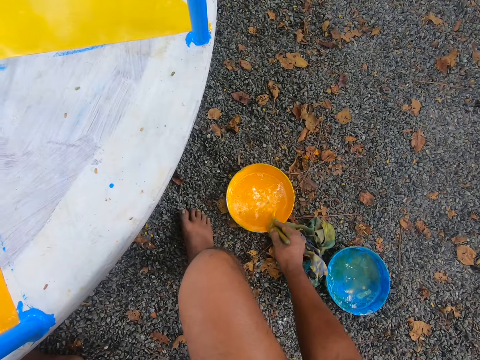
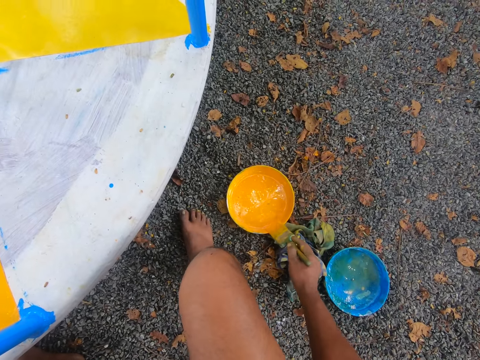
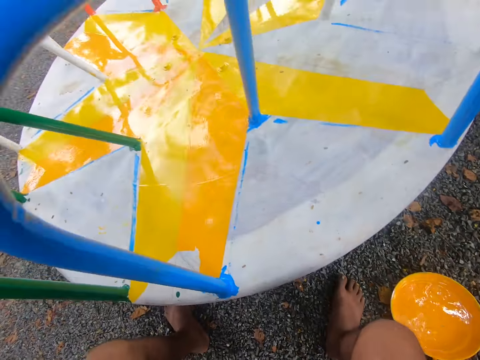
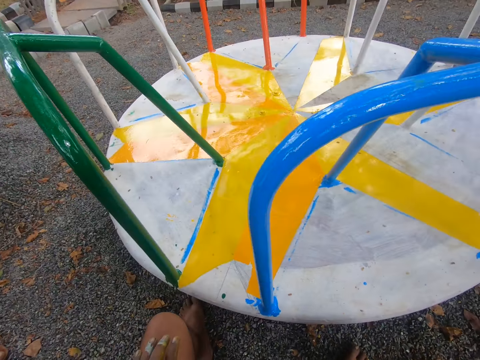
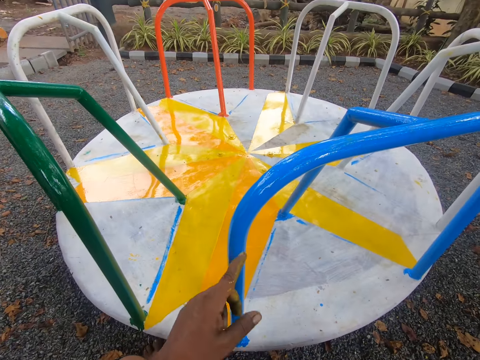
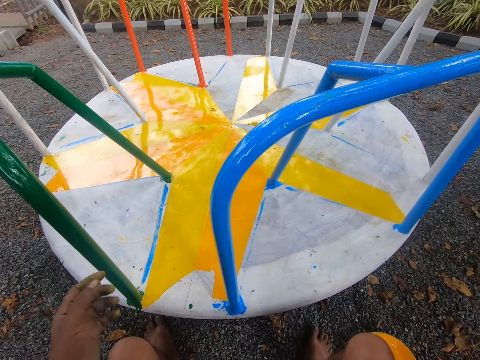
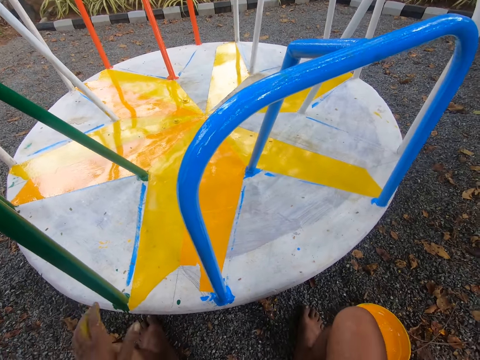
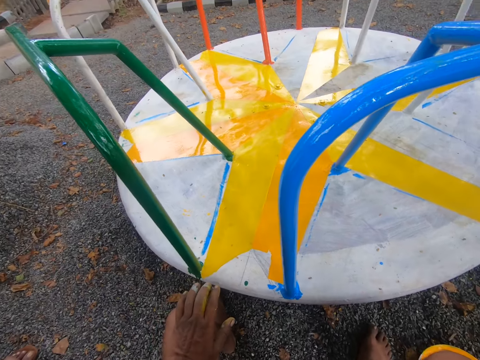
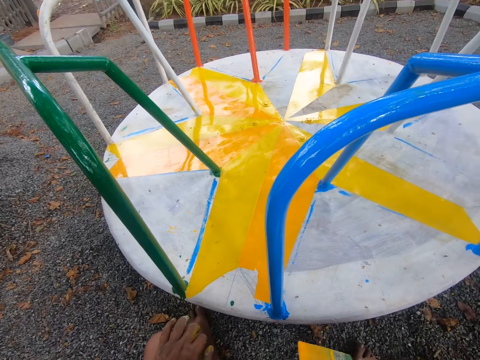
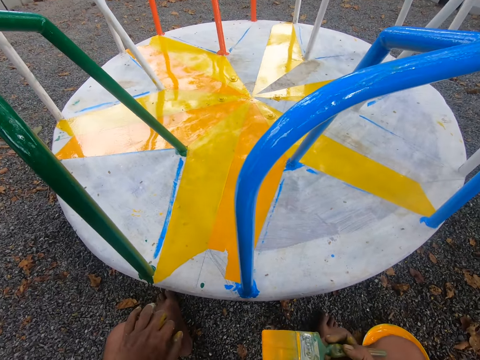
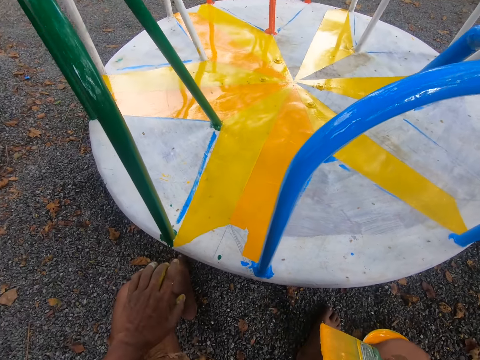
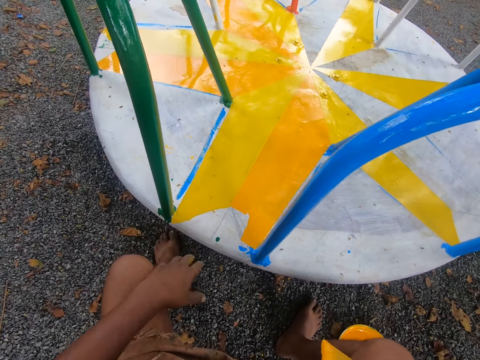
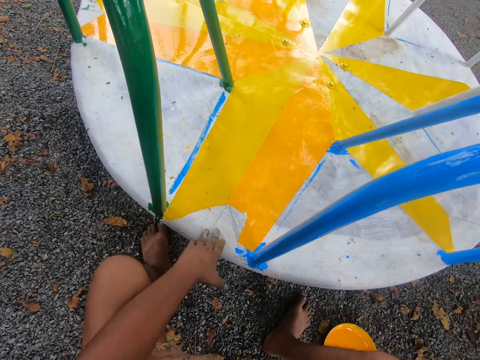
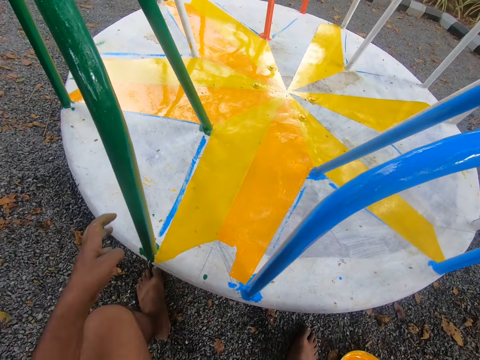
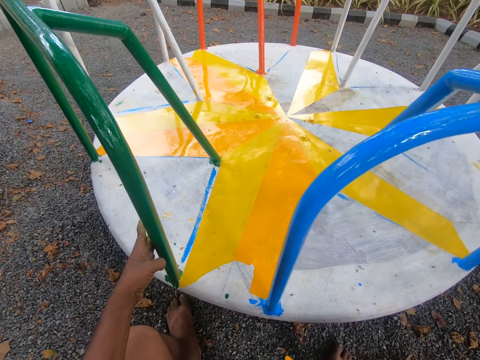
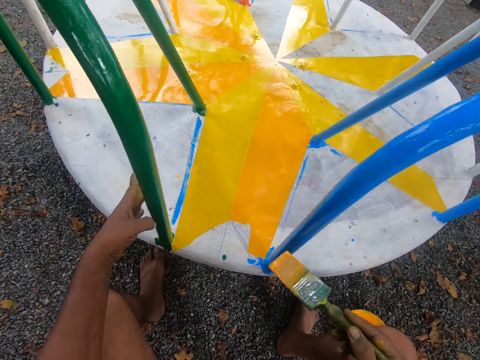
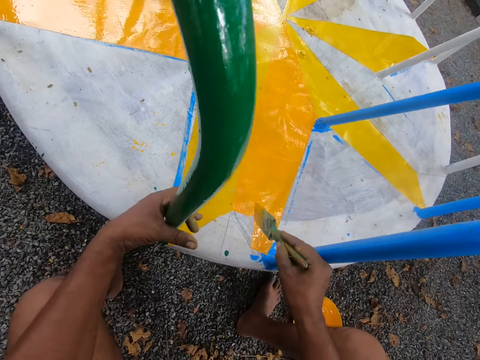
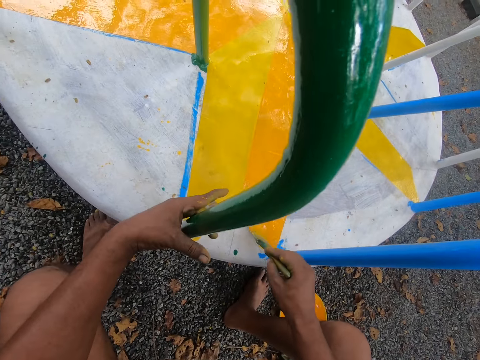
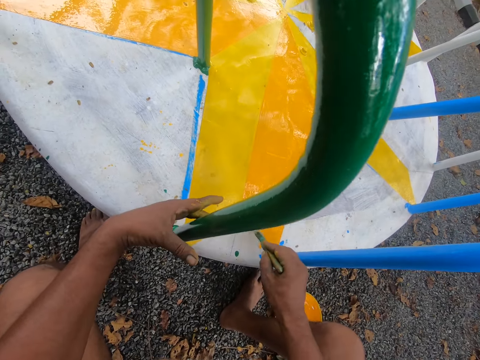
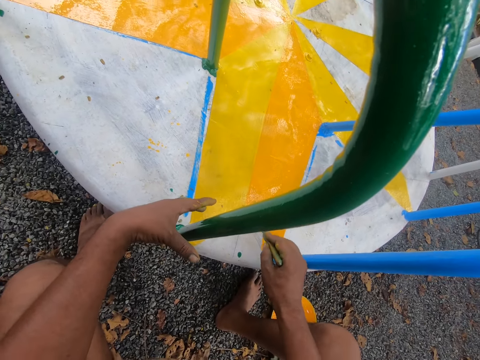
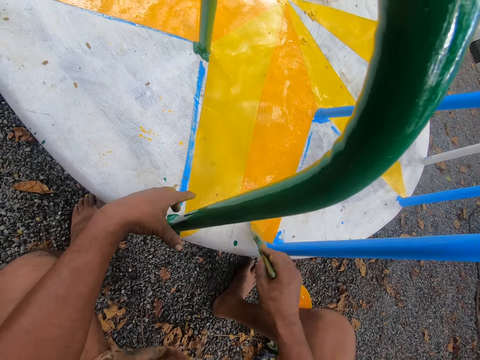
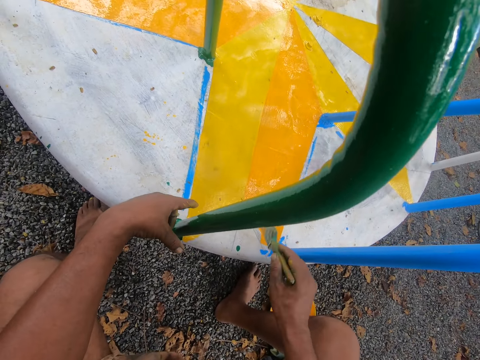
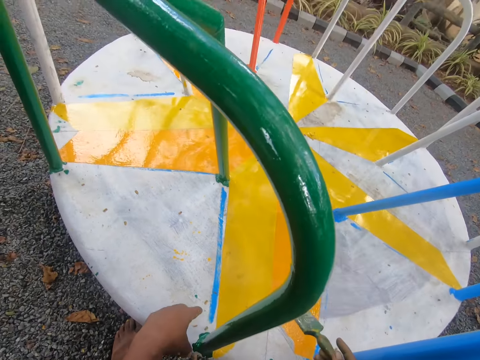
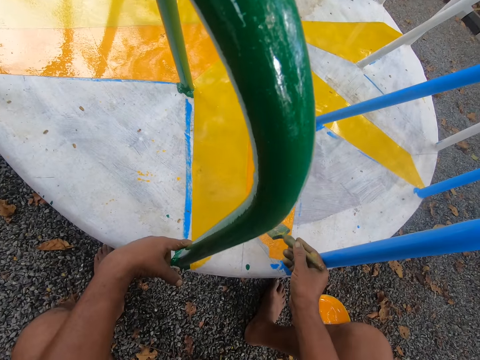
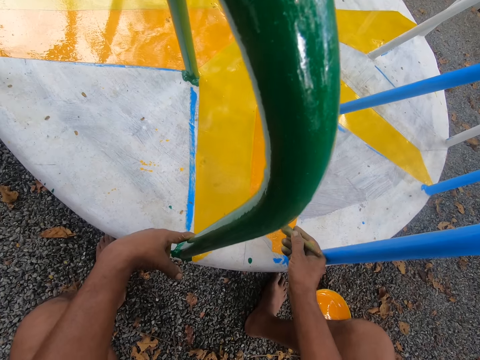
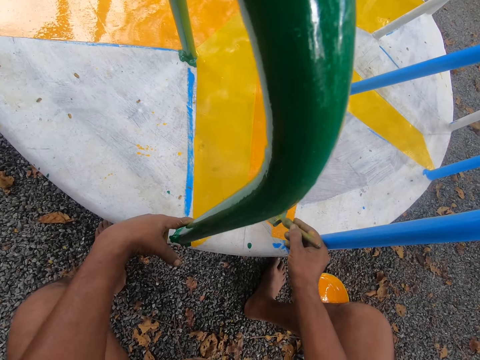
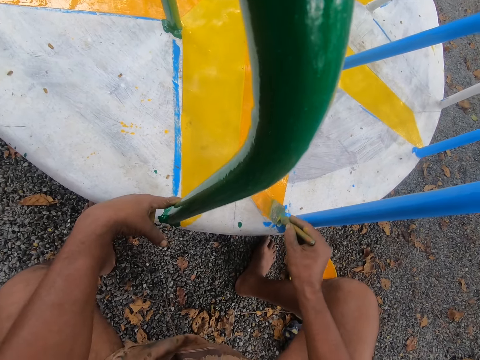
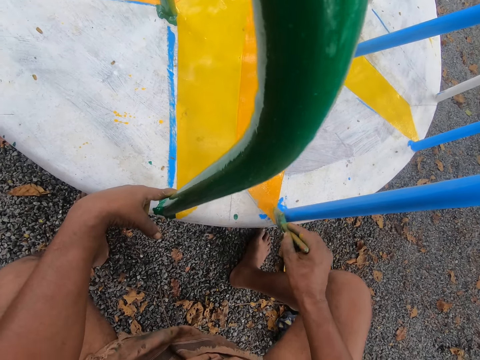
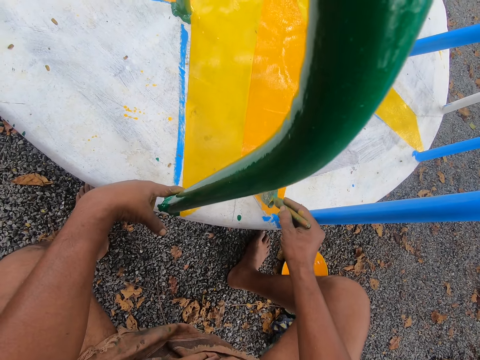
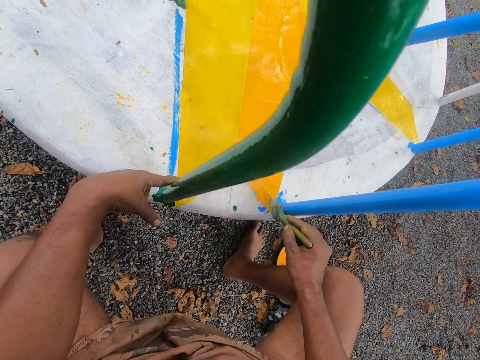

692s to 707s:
The camera wearer takes paint from the bowl with the paintbrush in his right hand. He reduces the paint from the brush. He dabs the paint on the bowl with the paintbrush in his right hand. He points at the merry-go-round. He places his left hand on the lap. He looks at the merry-go-round. He taps the merry-go-round with his left hand. He places his left hand on the merry-go-round handle. He holds the merry-go-round with his left hand. He paints the merry-go-round with the paintbrush in his right hand.

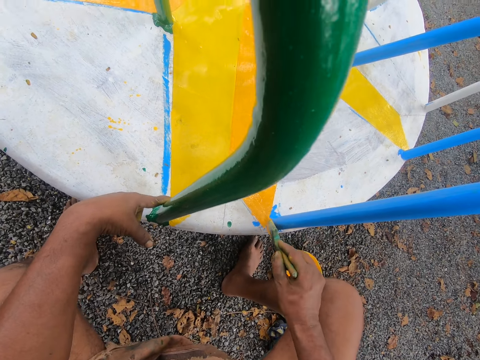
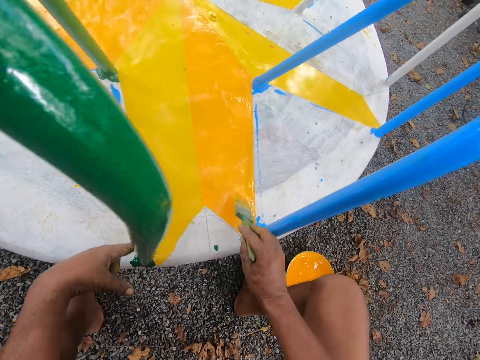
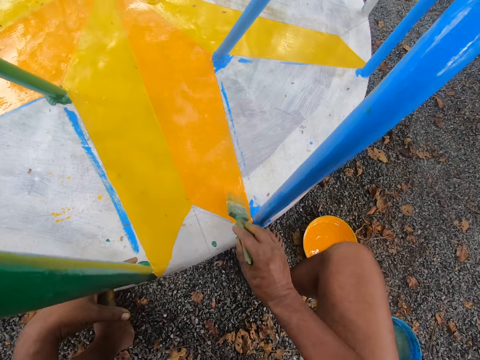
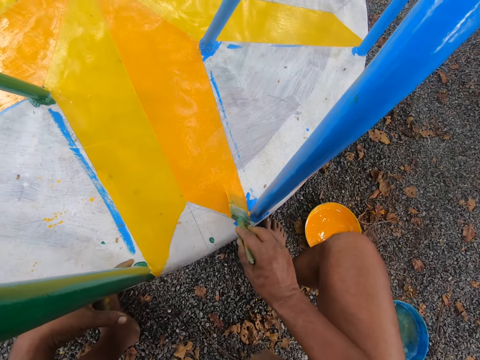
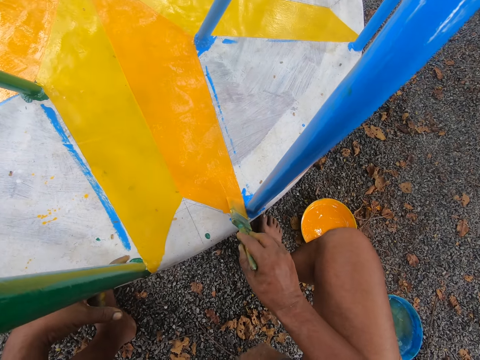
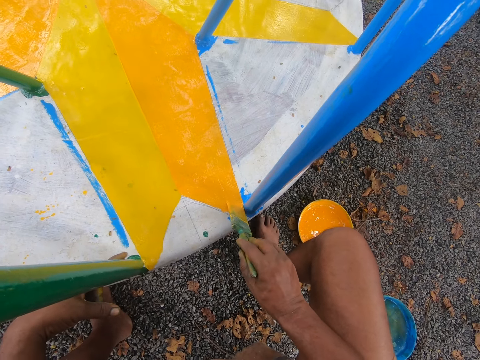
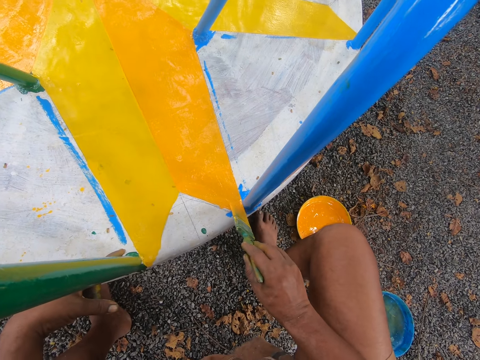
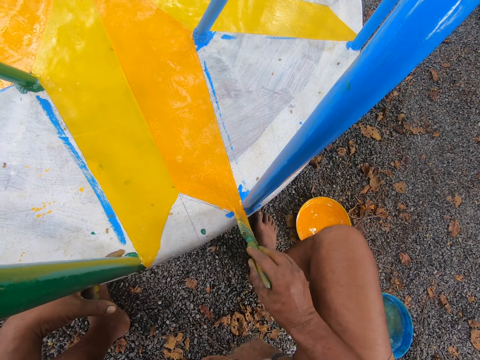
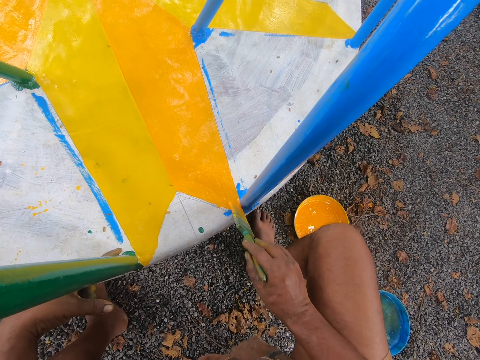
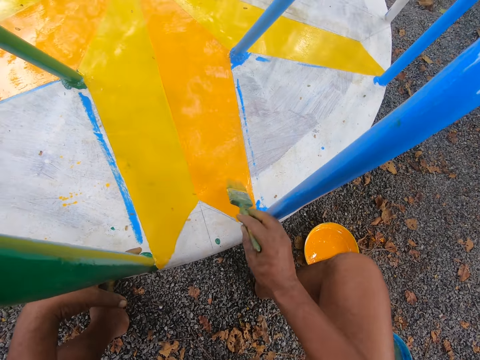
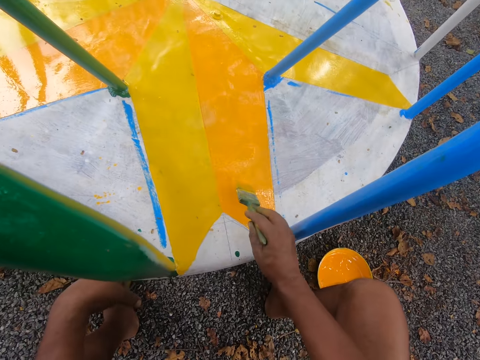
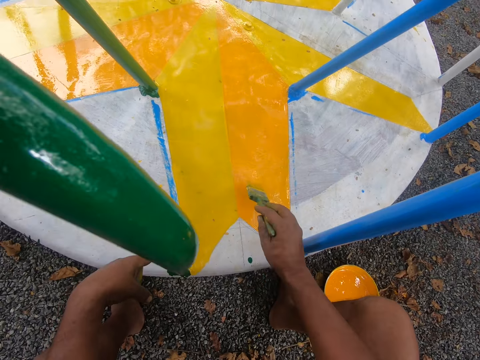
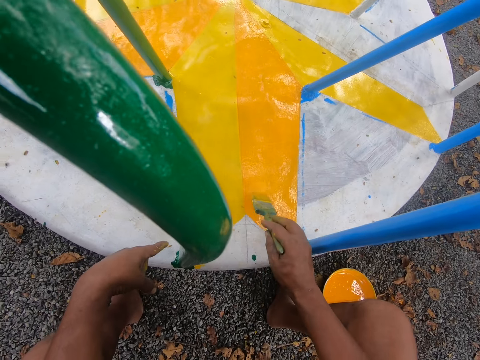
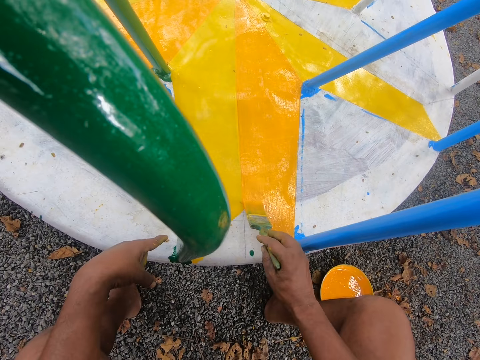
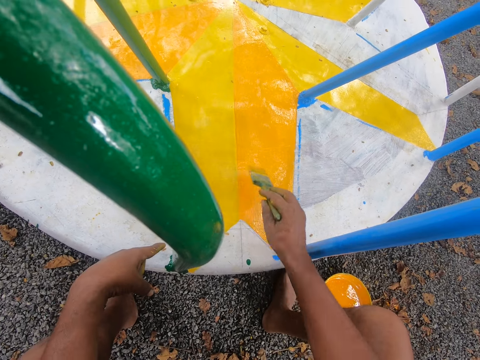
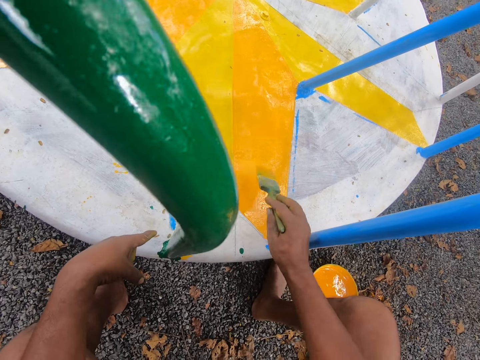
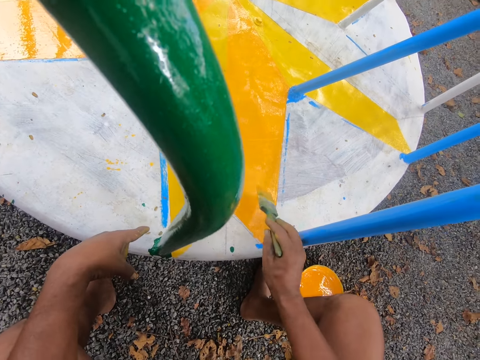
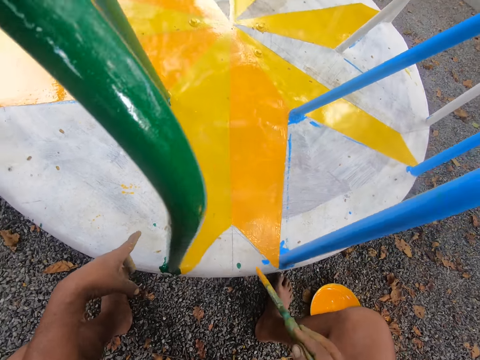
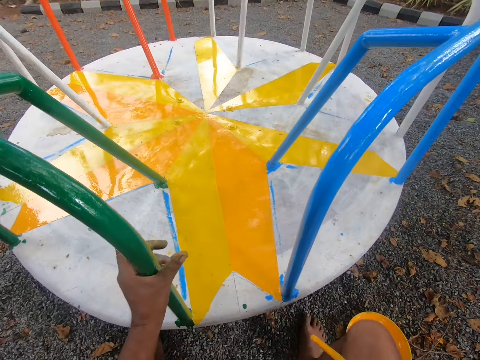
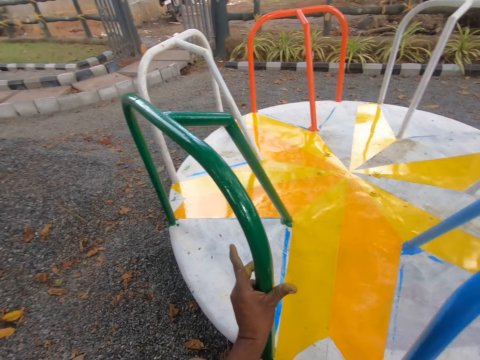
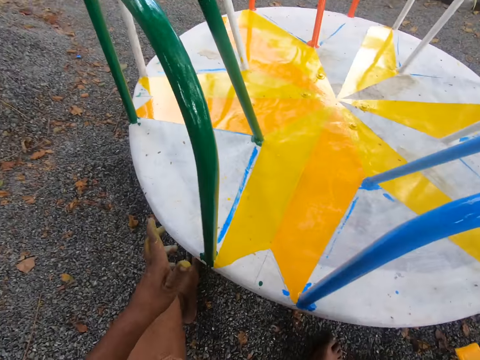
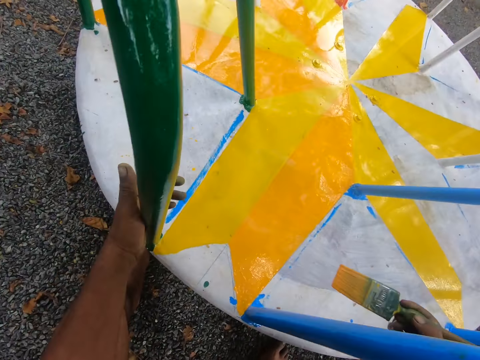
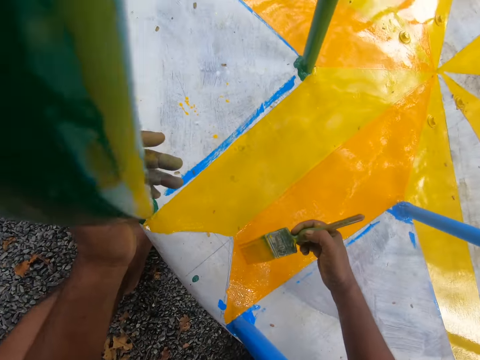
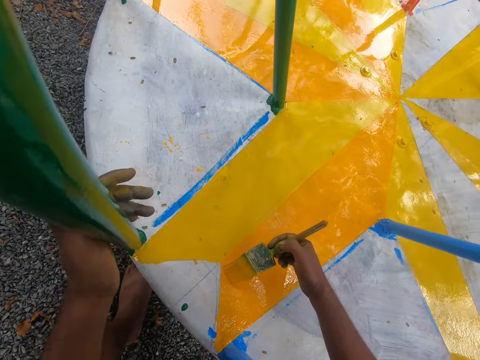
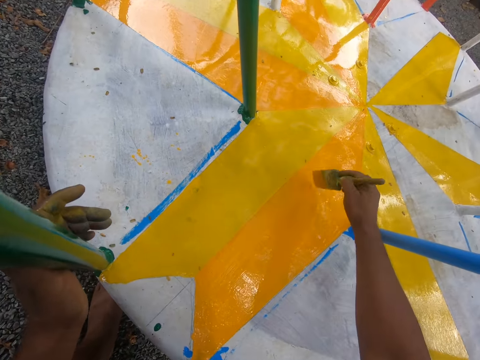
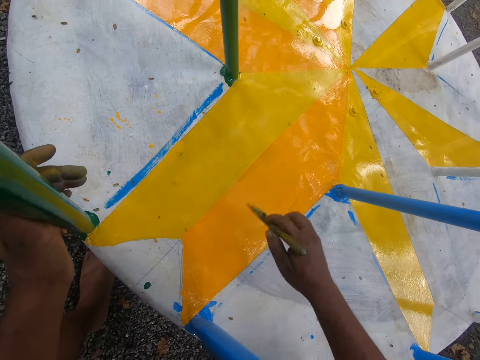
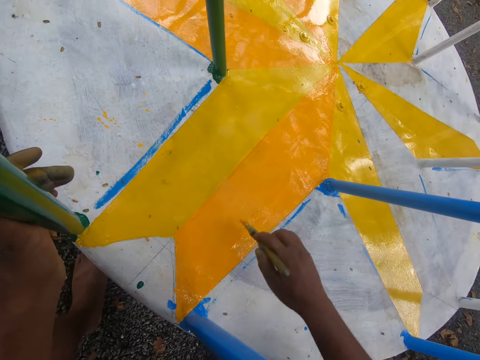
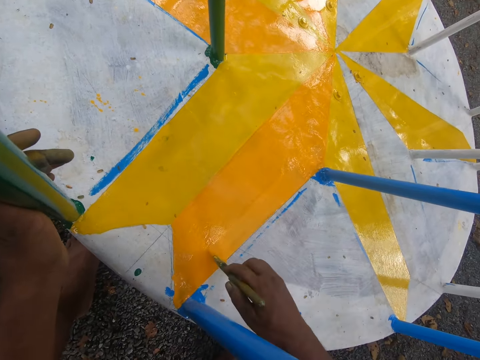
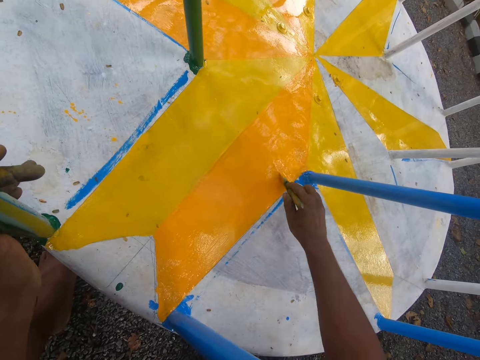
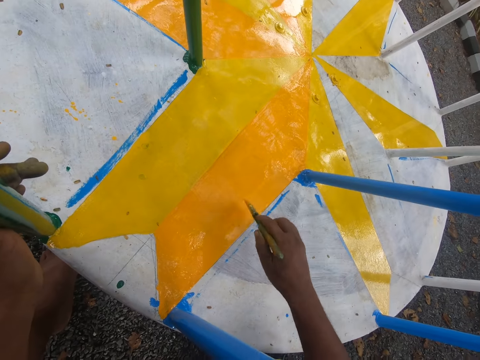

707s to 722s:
The camera wearer lifts a brush from a merry-go-round. He holds the merry-go-round with his left hand. He looks around the field. He holds the merry-go-round with his left hand again. He places his left hand on the merry-go-round handle. He paints the merry-go-round with the paintbrush in his right hand.
